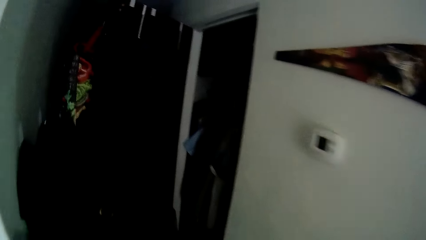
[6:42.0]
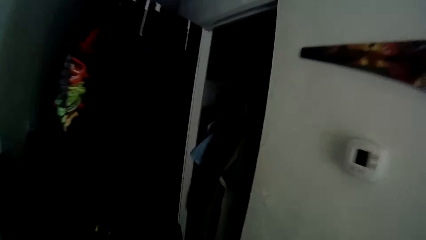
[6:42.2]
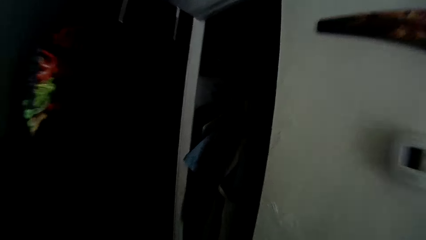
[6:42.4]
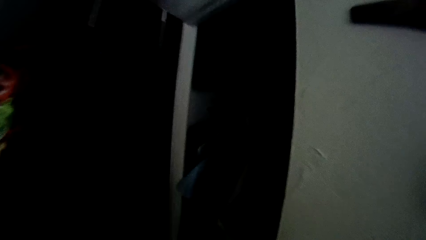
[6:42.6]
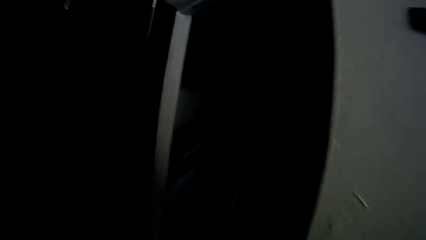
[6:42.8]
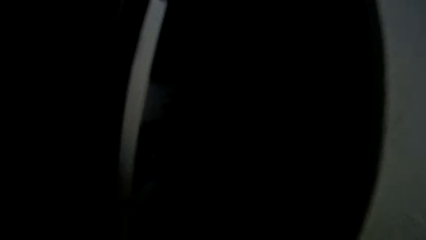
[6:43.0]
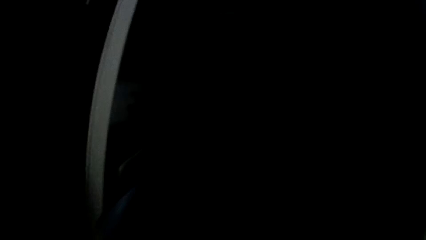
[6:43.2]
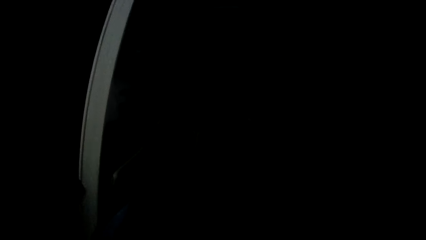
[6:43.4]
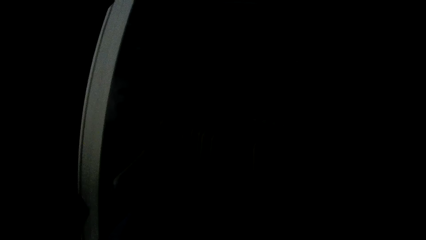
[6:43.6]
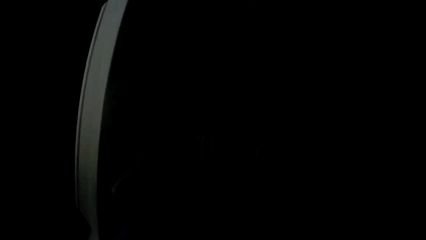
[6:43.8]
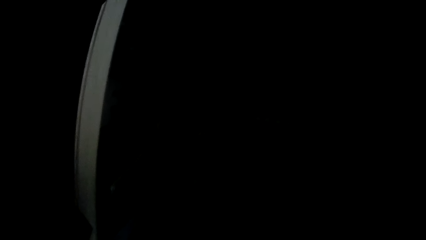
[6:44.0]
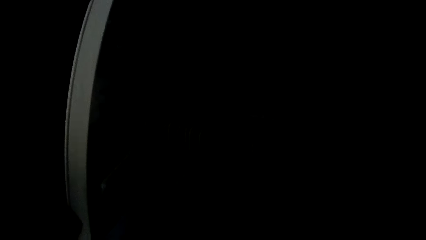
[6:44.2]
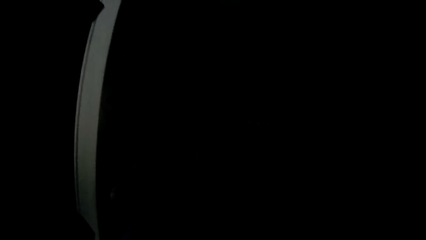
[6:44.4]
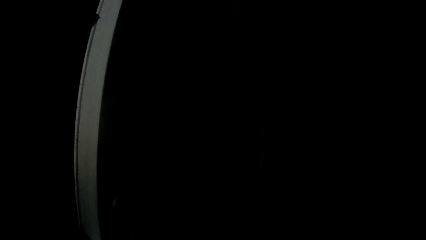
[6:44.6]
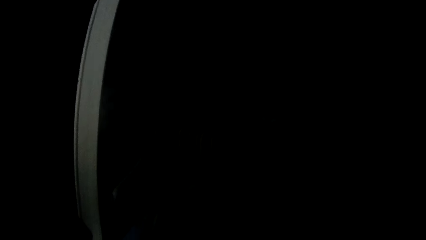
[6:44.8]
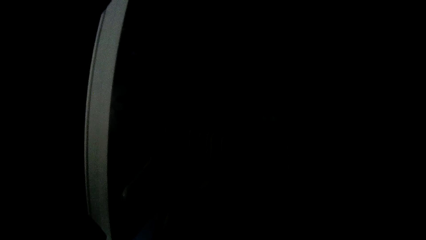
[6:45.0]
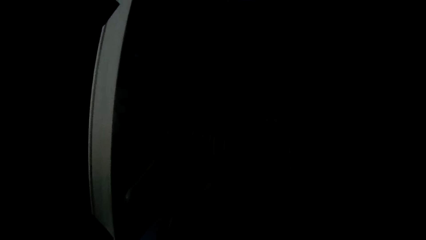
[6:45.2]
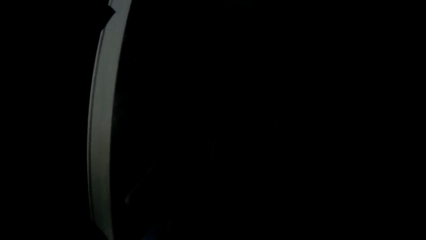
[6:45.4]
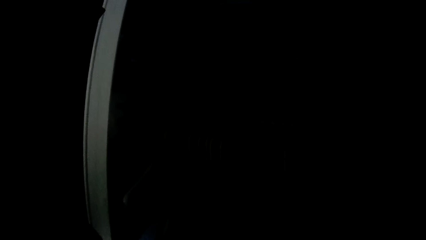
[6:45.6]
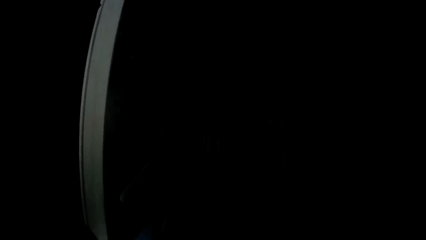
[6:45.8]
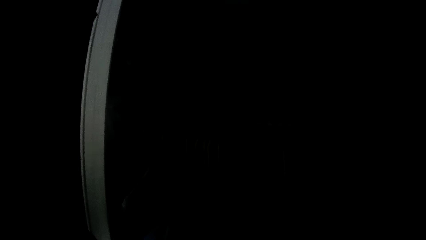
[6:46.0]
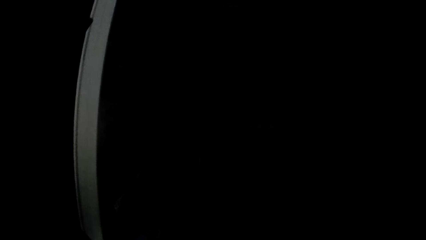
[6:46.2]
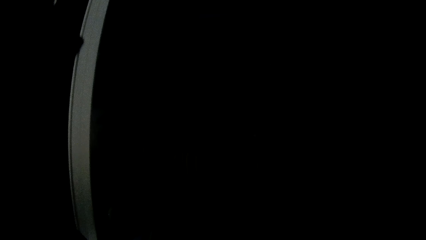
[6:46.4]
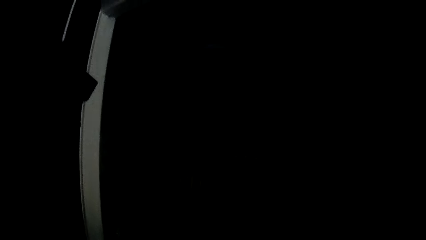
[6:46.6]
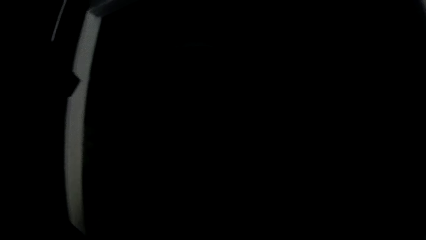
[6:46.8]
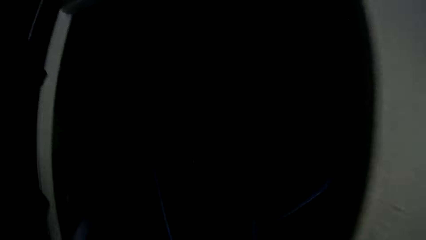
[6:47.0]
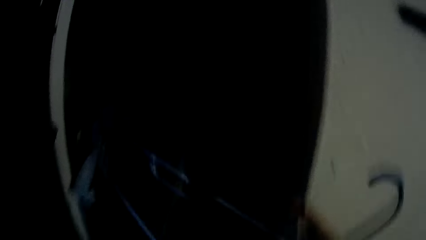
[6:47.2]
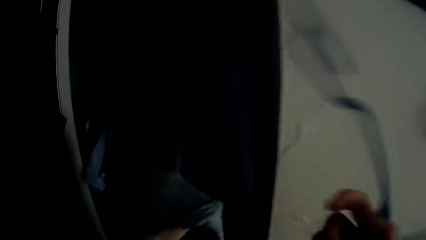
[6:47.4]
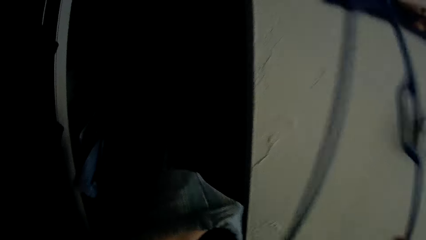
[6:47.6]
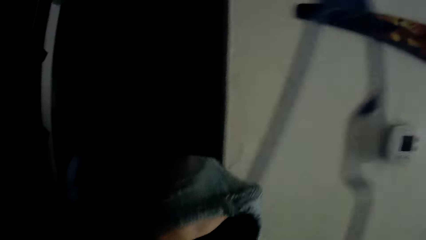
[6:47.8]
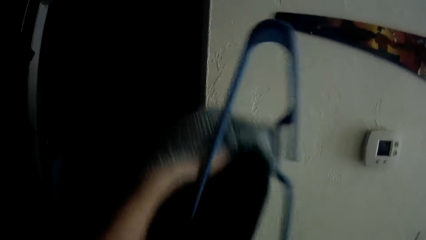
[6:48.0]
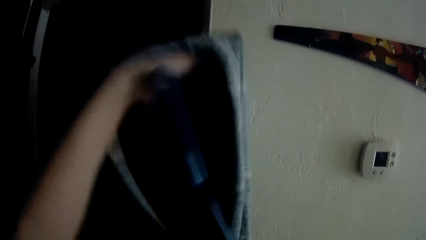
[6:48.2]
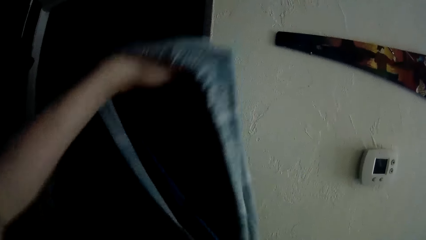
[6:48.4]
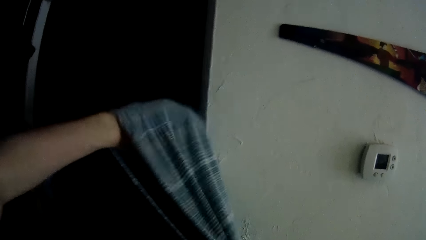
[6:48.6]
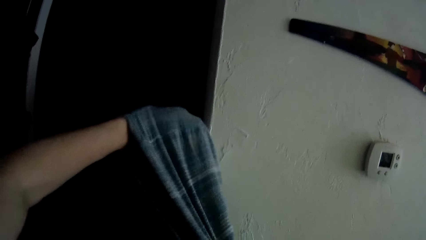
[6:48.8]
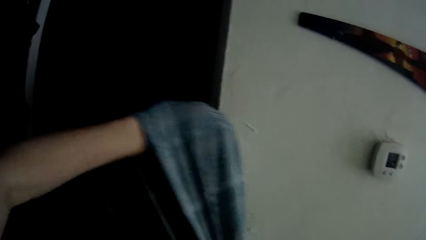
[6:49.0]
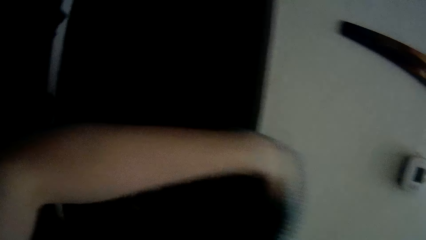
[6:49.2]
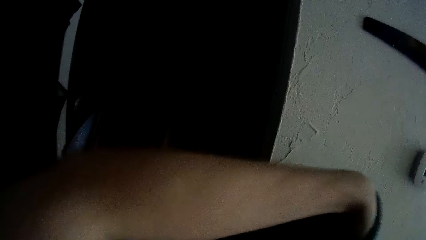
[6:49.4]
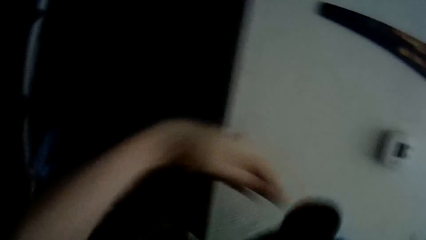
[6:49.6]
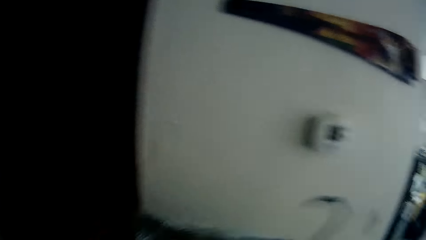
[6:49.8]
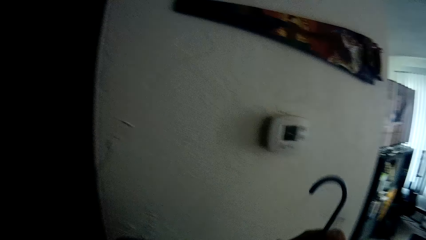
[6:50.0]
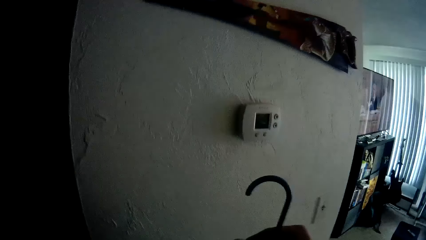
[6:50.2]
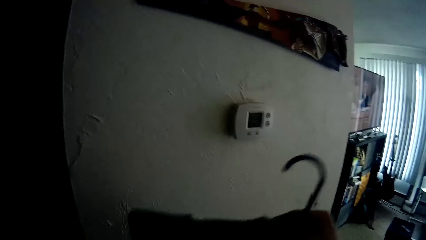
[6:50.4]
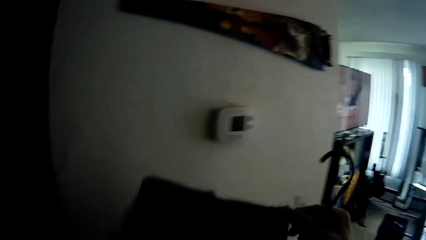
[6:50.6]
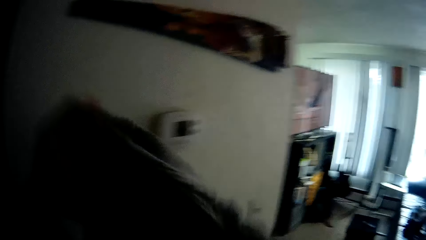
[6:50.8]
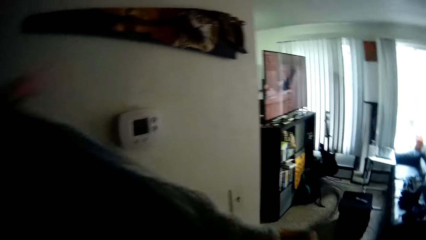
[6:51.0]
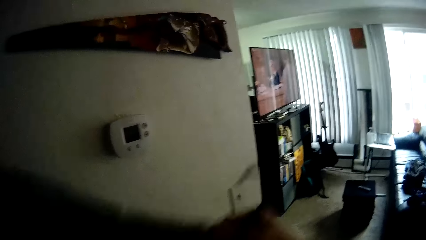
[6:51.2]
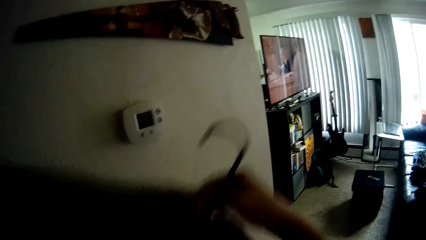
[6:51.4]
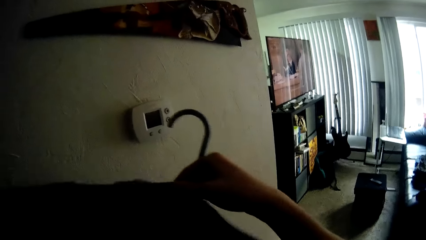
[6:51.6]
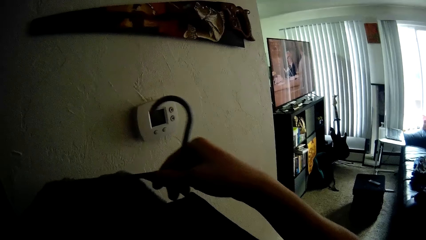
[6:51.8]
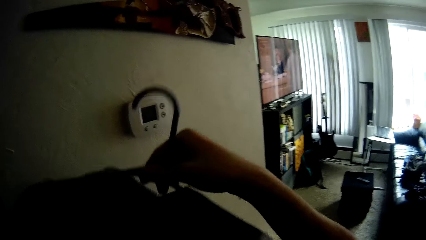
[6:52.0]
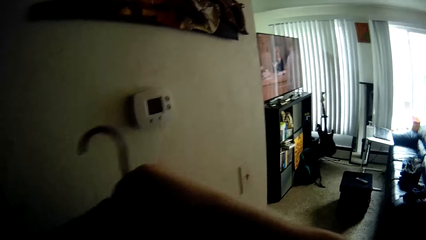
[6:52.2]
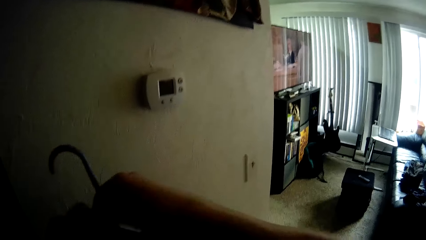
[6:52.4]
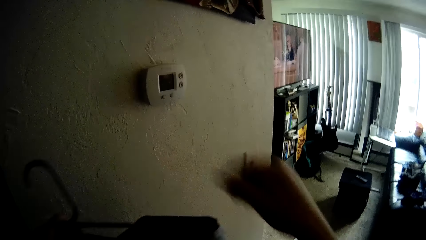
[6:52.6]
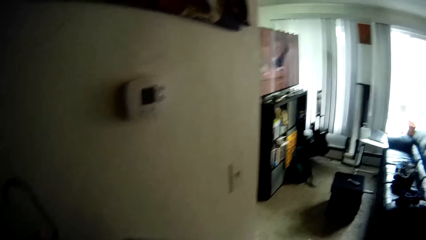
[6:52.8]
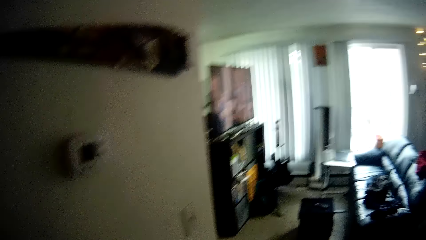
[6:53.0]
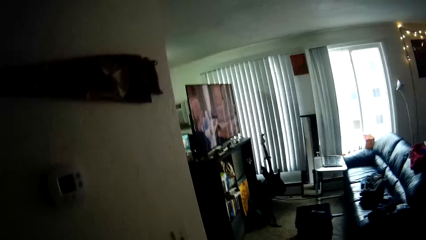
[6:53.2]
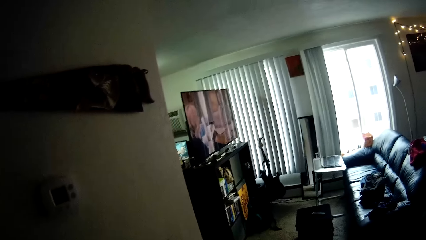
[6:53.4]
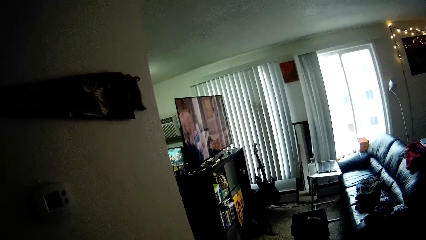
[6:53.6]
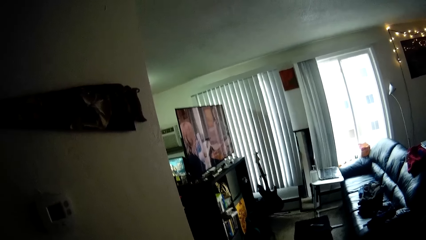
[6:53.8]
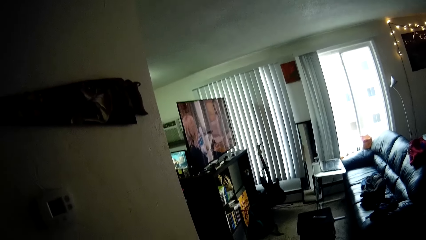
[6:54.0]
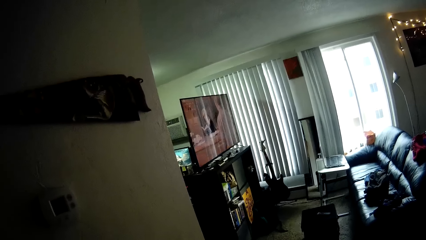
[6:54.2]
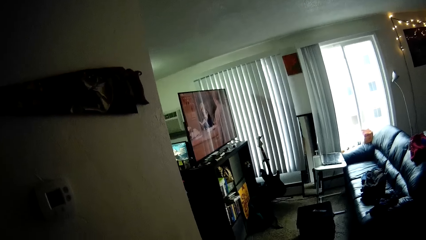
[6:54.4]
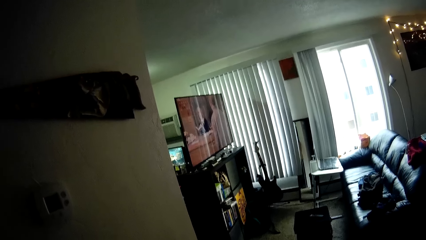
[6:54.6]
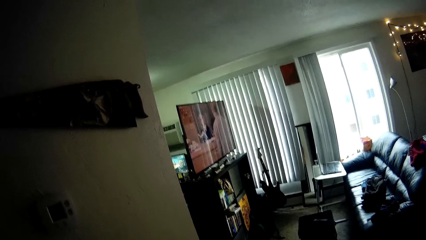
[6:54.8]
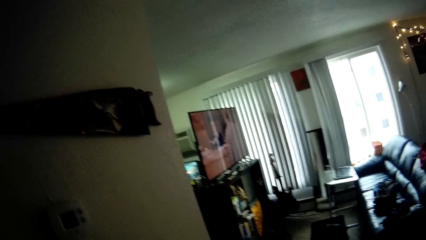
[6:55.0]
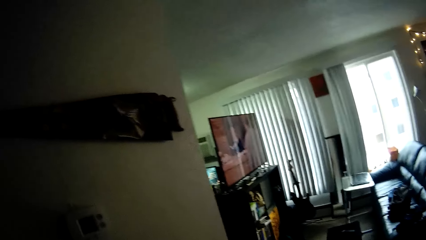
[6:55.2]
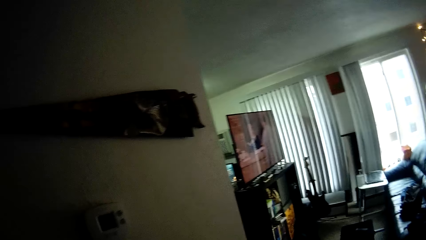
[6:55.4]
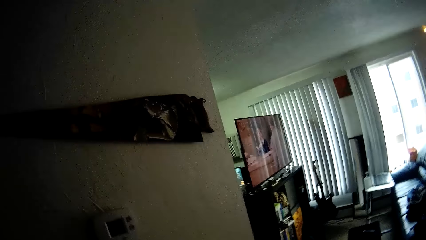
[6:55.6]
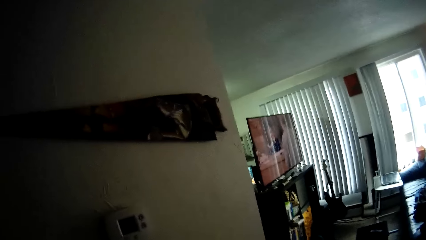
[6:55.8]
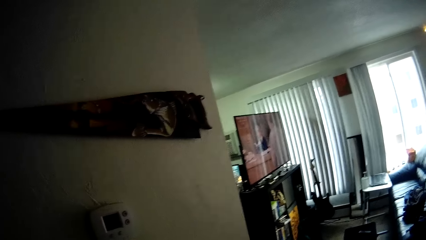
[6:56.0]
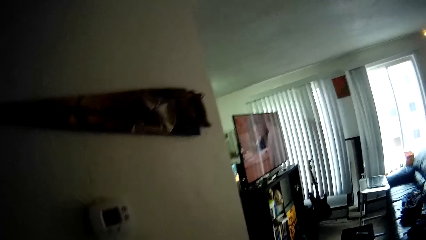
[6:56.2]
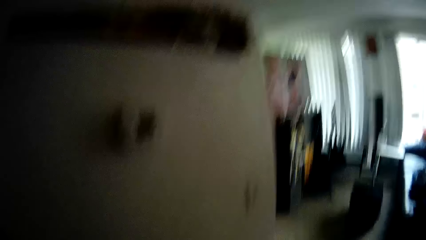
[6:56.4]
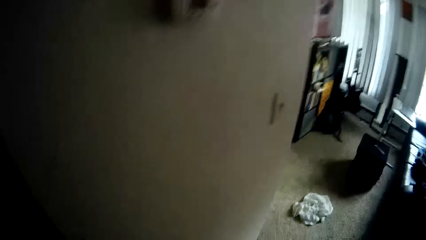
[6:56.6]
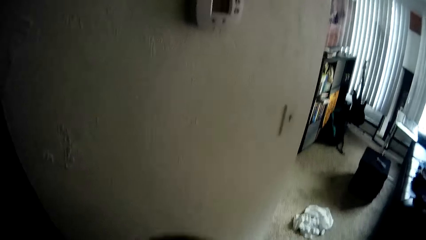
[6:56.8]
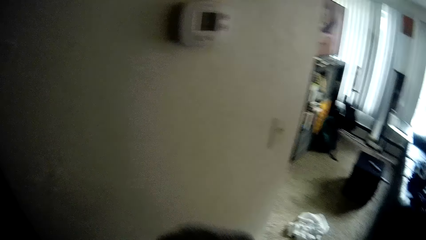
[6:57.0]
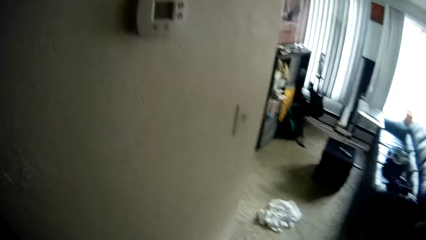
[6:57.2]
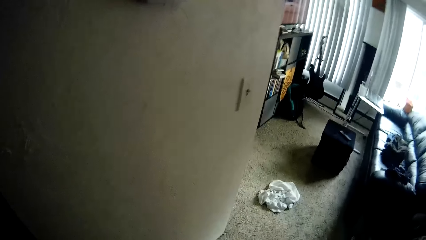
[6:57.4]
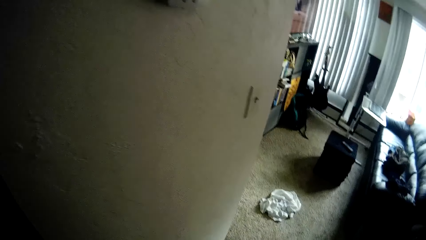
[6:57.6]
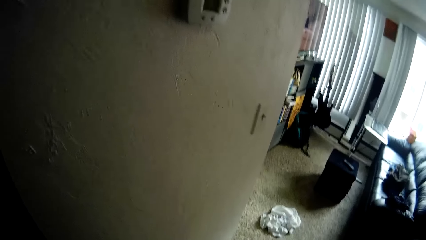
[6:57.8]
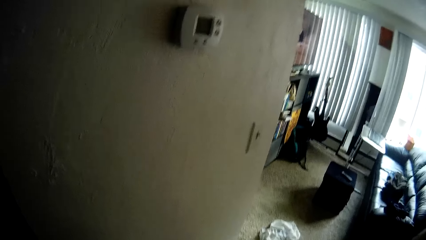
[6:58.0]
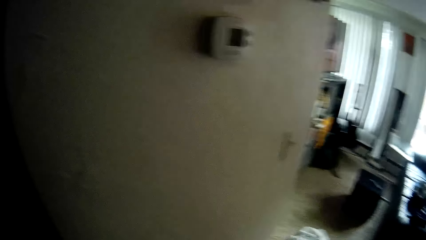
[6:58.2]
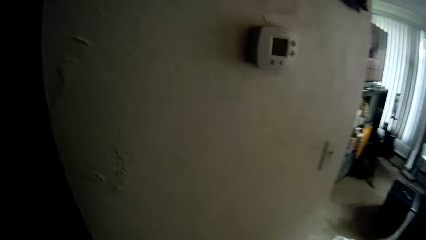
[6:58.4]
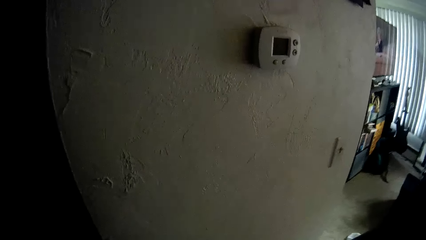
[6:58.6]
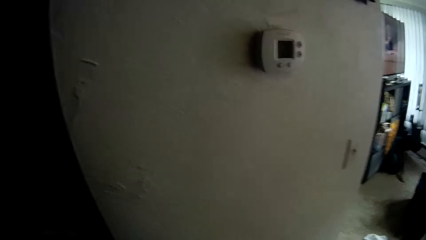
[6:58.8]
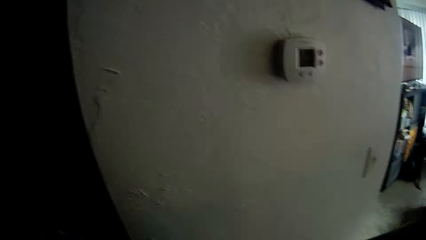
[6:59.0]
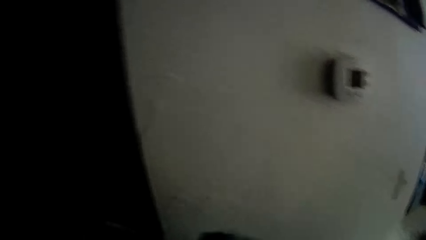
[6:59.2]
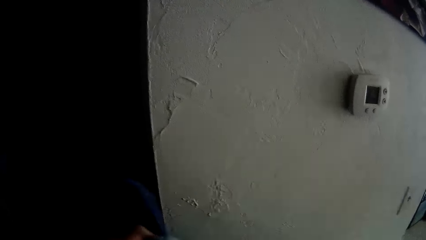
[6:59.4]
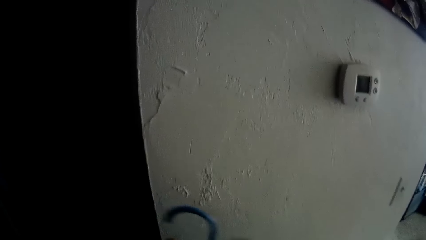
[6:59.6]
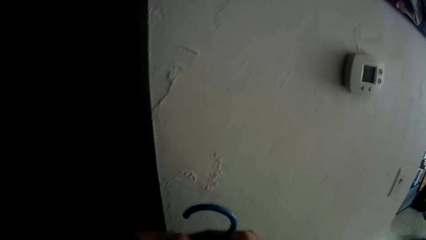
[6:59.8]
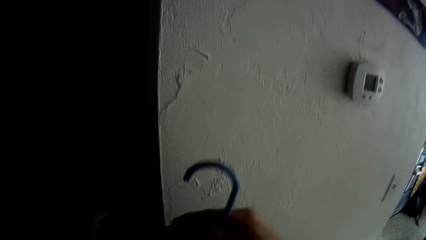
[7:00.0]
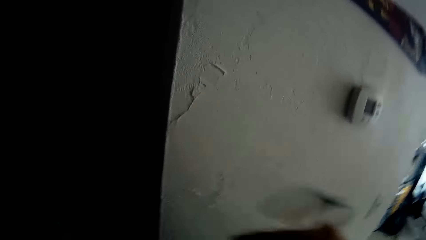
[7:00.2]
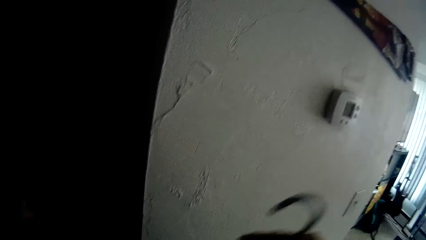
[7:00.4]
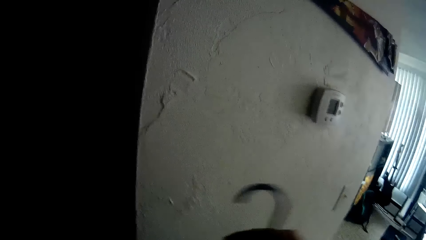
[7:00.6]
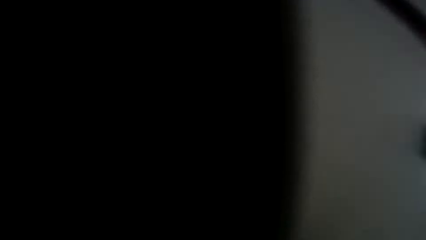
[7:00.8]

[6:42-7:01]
The camera wearer walks. She raises a hanger with her right hand. She raises her left hand with the sweater on it. She takes the hanger. She puts the hanger into the sweater with her right hand. She adjusts the cloth. She readjusts the hanger with her right hand.
